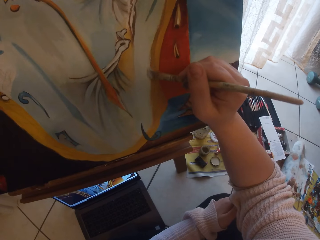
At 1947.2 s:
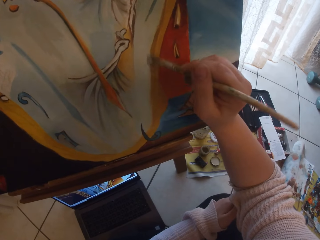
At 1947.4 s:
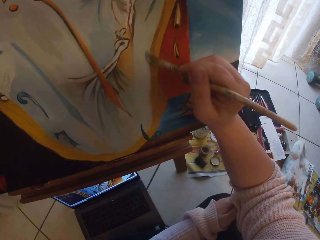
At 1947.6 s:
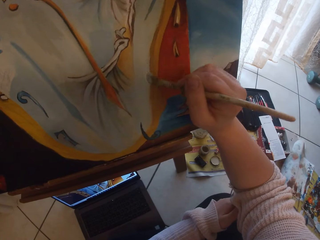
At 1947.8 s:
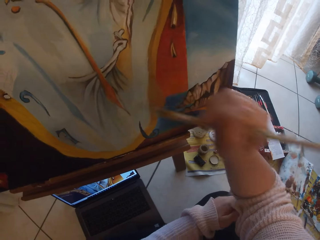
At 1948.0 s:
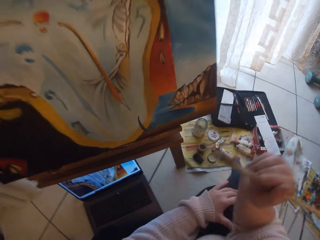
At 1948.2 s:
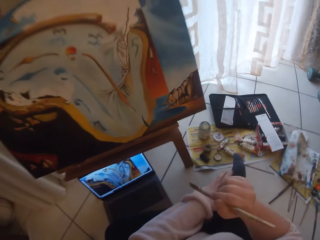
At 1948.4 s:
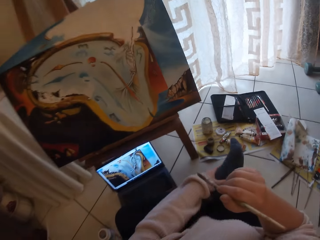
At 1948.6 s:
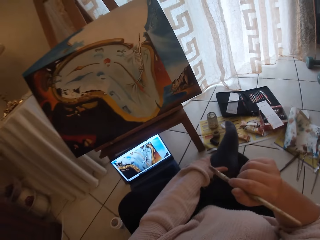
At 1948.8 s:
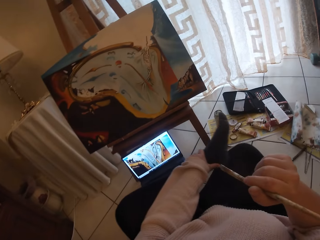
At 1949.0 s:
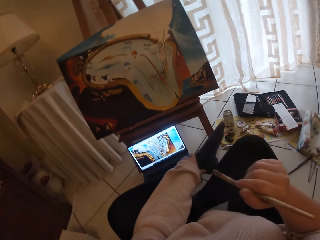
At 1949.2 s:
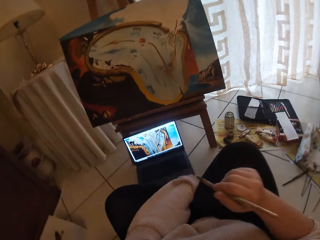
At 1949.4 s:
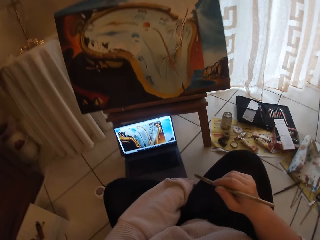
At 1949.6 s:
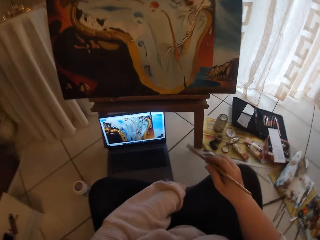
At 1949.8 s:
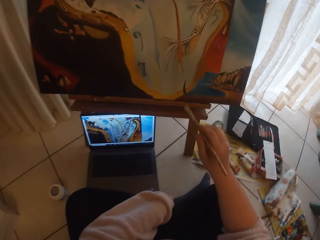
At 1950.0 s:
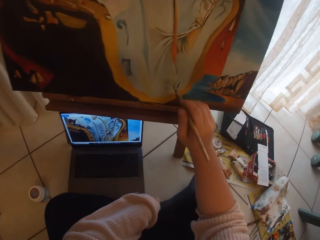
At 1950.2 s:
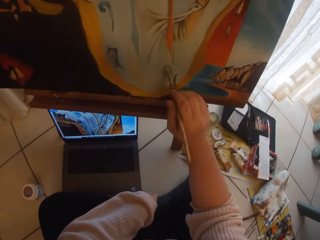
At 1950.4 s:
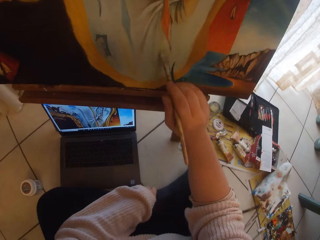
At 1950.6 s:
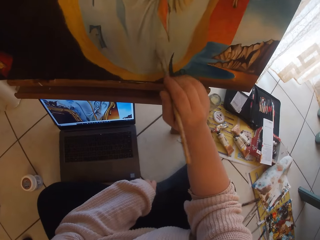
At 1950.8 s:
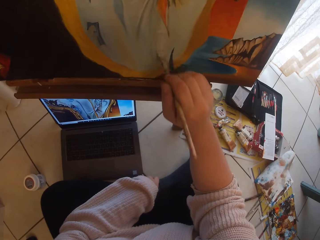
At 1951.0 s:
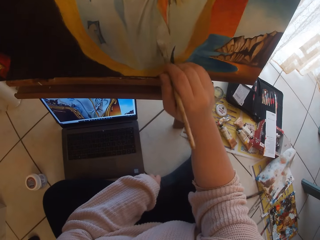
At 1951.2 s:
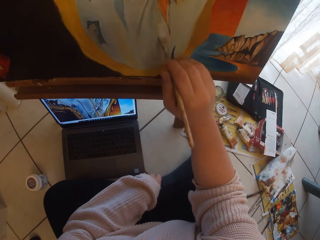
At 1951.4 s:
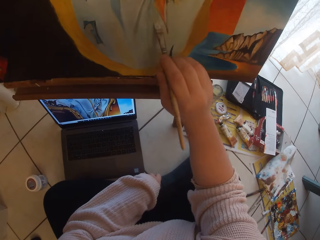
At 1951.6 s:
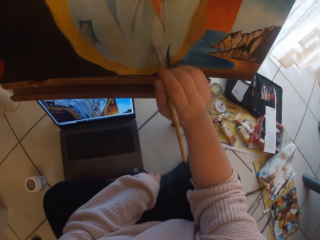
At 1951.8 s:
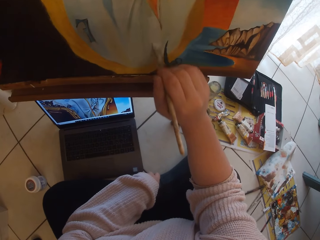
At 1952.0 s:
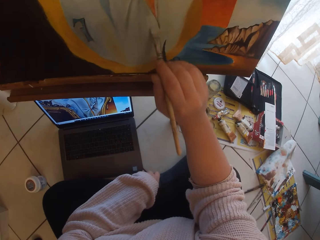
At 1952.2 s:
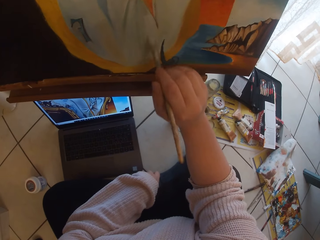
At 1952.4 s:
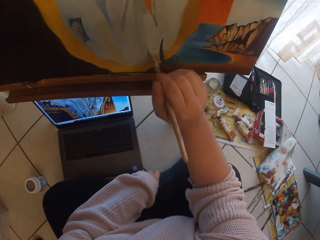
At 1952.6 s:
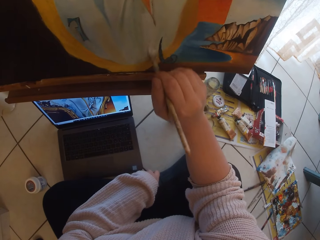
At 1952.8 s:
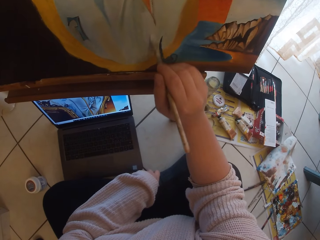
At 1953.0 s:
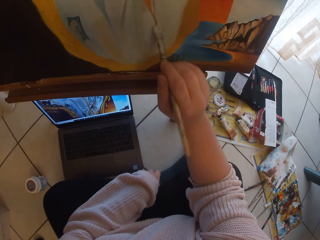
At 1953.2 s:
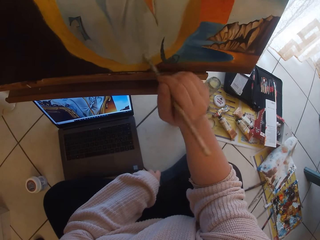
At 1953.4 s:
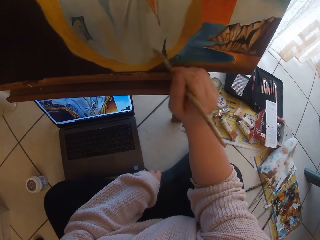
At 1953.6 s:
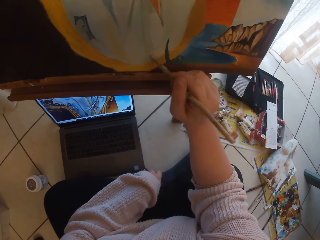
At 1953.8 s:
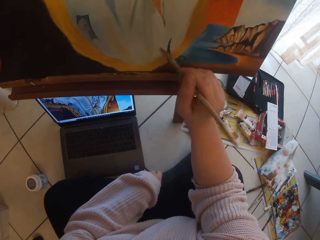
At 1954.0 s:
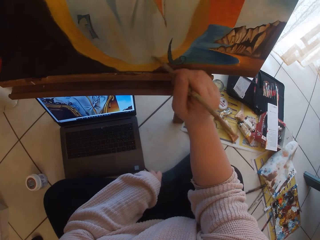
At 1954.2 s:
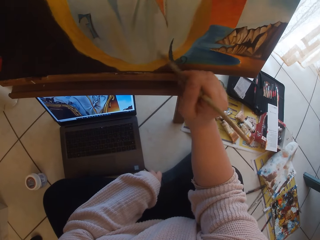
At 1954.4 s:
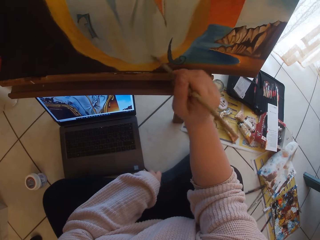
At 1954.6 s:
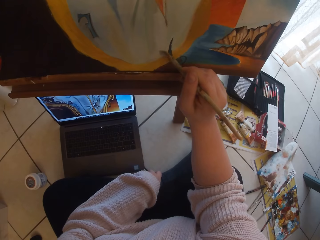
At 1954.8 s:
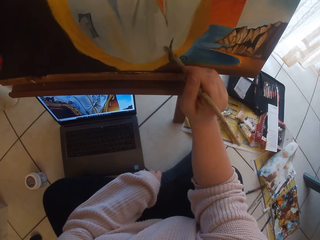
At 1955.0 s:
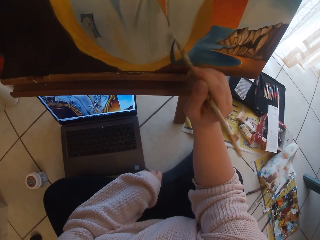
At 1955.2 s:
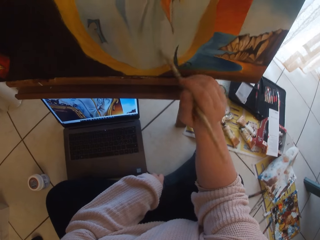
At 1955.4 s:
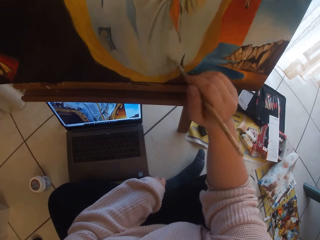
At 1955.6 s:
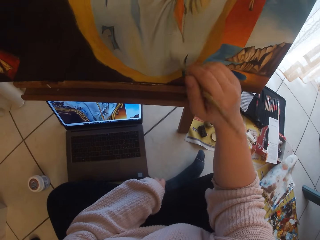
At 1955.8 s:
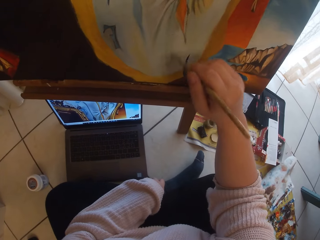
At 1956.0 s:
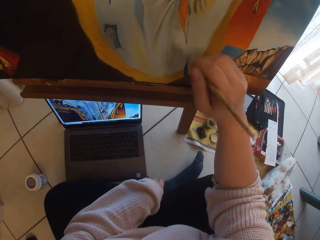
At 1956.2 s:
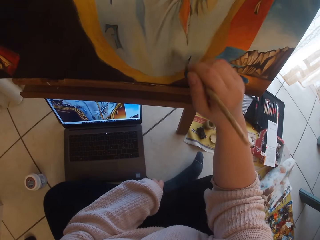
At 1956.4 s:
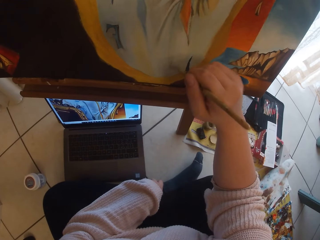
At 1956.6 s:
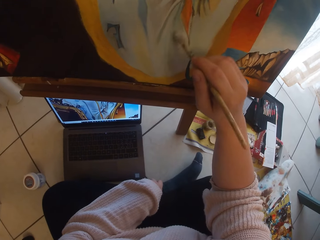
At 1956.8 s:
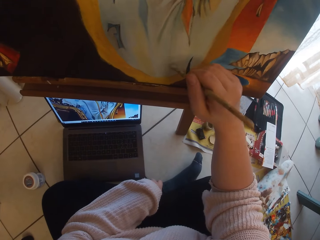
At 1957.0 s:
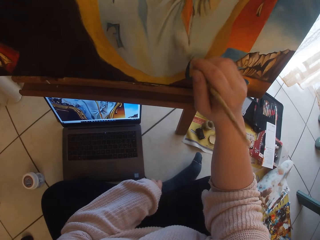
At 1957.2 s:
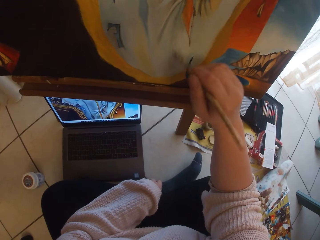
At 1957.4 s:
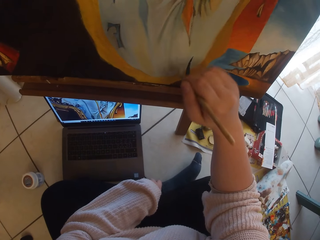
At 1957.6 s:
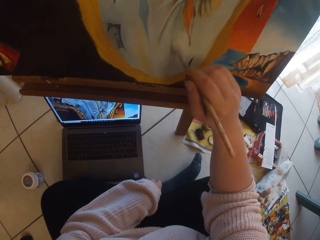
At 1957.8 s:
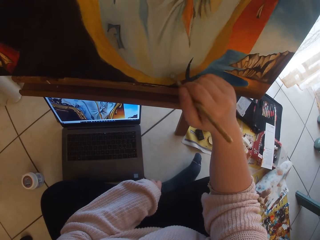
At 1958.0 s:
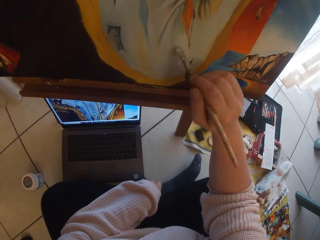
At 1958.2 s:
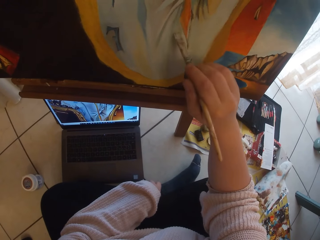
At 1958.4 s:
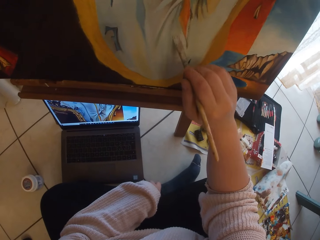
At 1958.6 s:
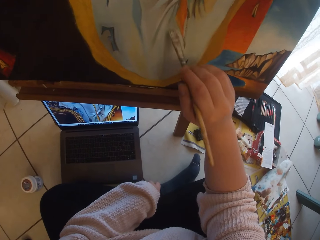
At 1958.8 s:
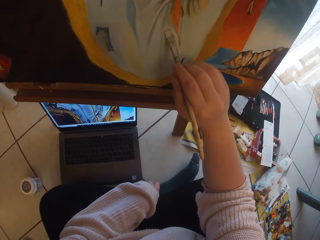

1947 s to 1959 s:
The camera wearer removes the brush from the painting. They paint the painting.

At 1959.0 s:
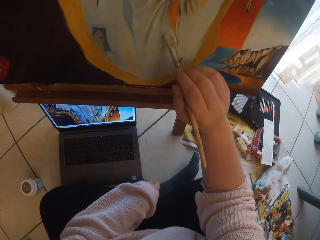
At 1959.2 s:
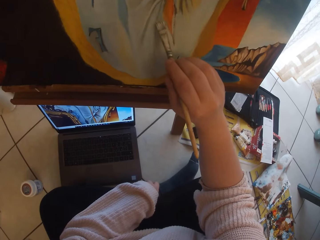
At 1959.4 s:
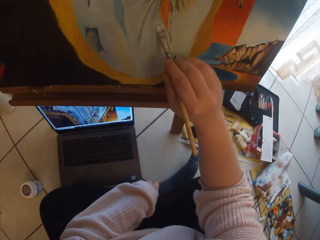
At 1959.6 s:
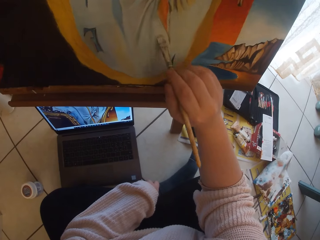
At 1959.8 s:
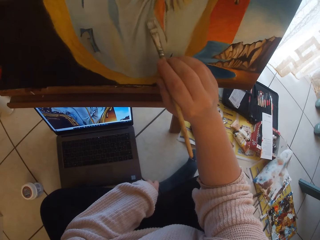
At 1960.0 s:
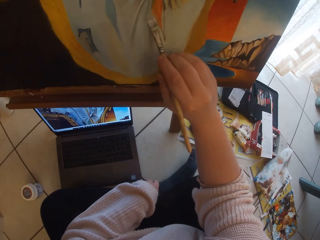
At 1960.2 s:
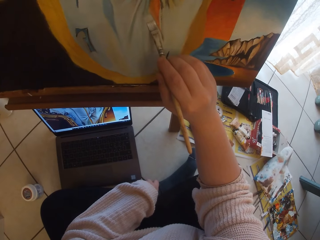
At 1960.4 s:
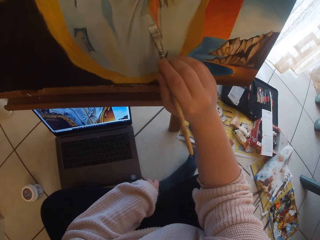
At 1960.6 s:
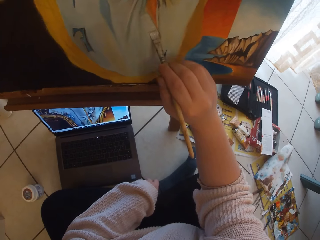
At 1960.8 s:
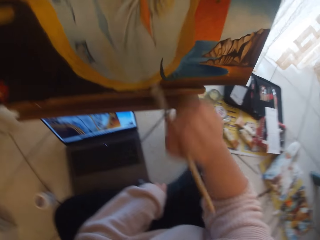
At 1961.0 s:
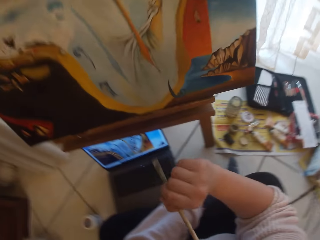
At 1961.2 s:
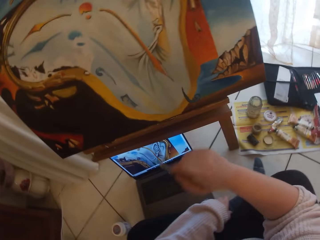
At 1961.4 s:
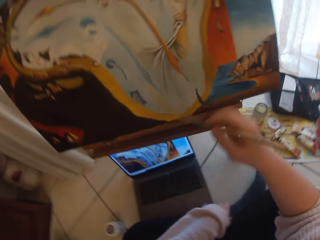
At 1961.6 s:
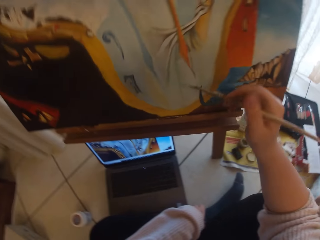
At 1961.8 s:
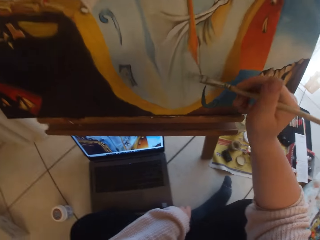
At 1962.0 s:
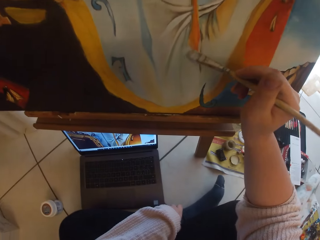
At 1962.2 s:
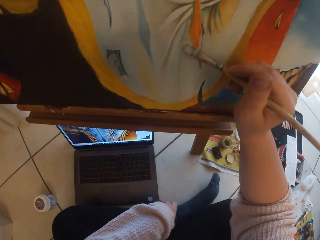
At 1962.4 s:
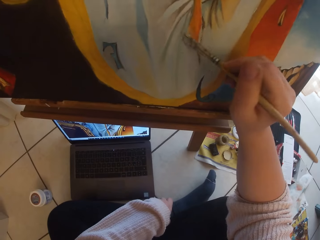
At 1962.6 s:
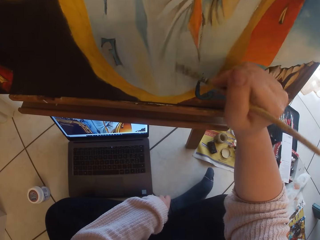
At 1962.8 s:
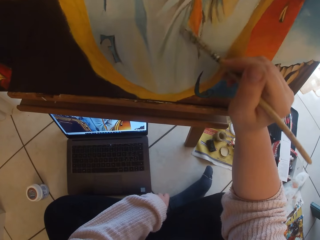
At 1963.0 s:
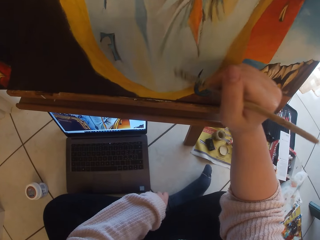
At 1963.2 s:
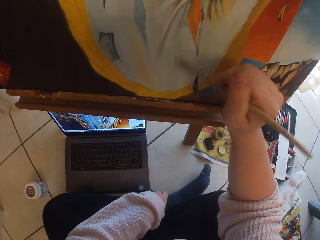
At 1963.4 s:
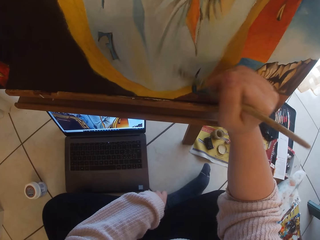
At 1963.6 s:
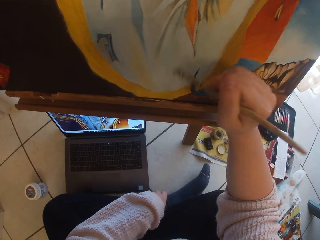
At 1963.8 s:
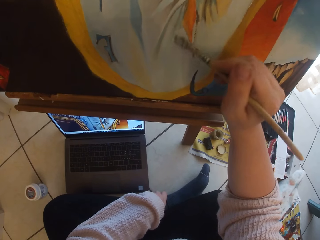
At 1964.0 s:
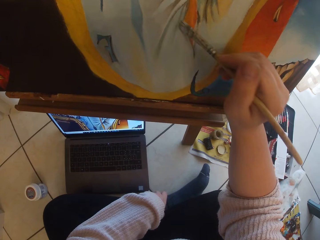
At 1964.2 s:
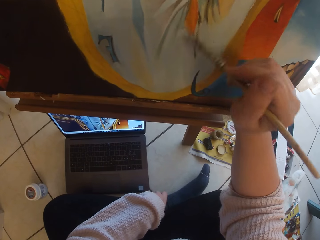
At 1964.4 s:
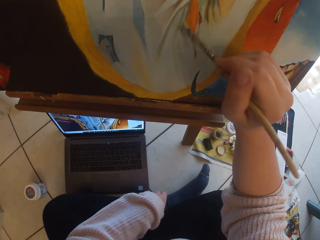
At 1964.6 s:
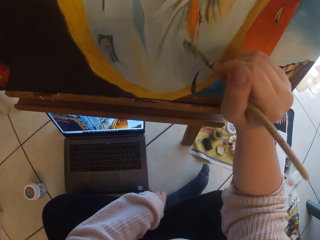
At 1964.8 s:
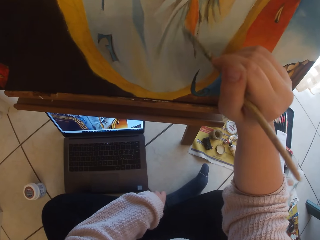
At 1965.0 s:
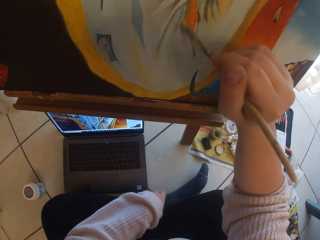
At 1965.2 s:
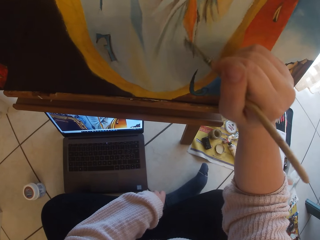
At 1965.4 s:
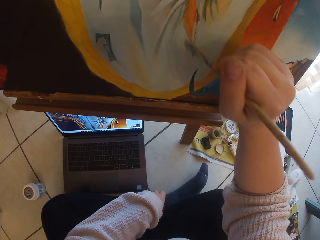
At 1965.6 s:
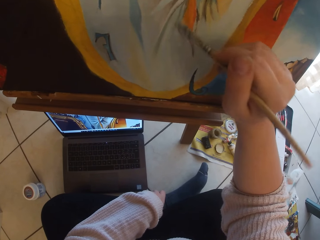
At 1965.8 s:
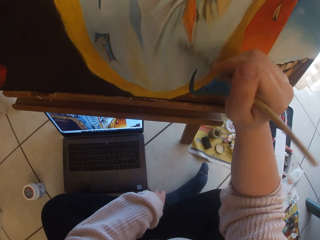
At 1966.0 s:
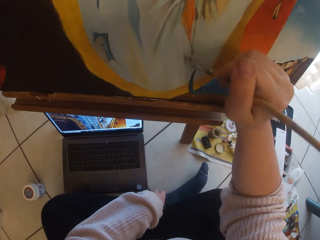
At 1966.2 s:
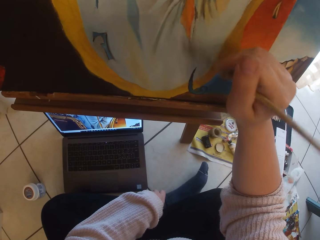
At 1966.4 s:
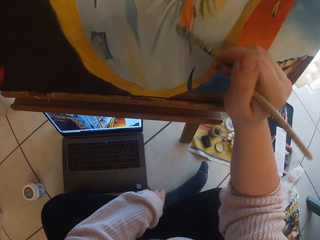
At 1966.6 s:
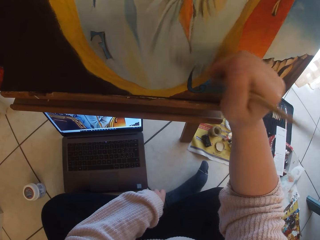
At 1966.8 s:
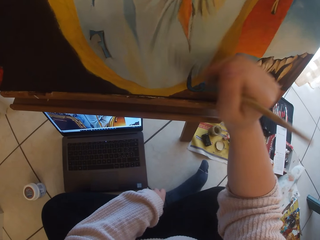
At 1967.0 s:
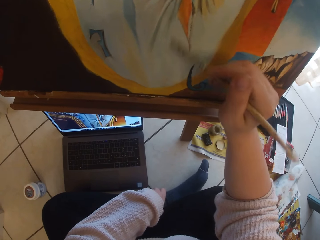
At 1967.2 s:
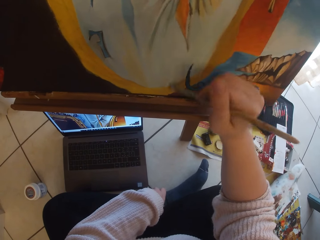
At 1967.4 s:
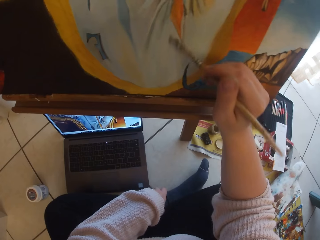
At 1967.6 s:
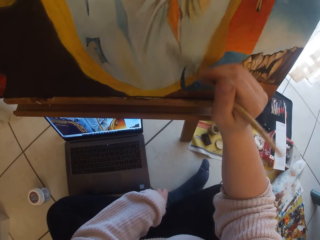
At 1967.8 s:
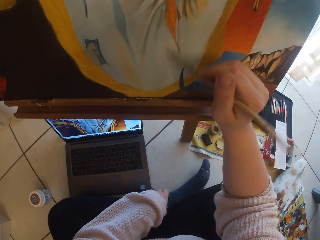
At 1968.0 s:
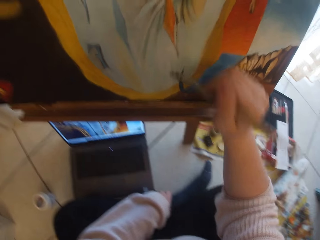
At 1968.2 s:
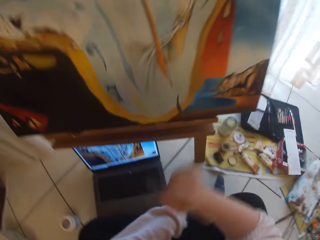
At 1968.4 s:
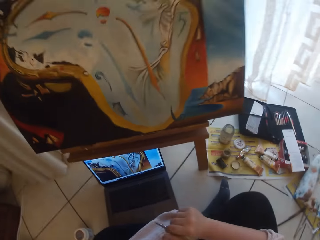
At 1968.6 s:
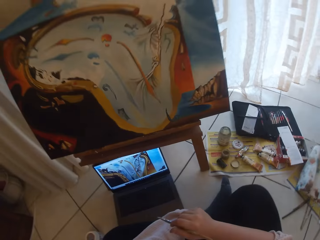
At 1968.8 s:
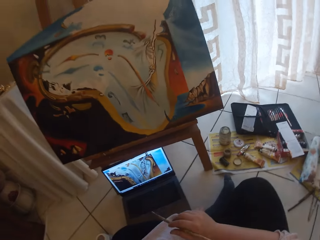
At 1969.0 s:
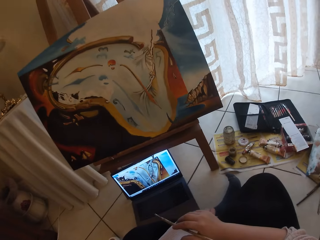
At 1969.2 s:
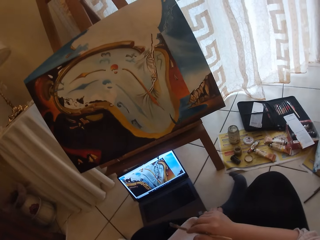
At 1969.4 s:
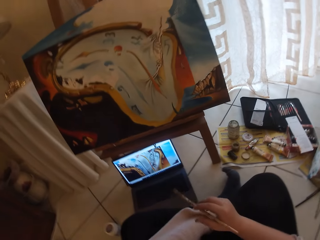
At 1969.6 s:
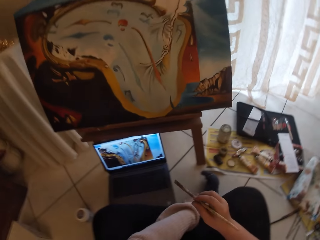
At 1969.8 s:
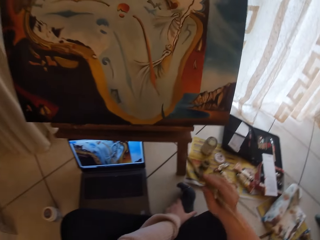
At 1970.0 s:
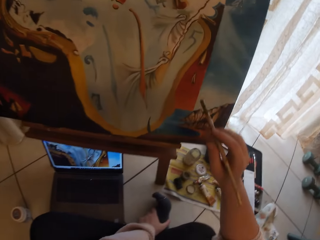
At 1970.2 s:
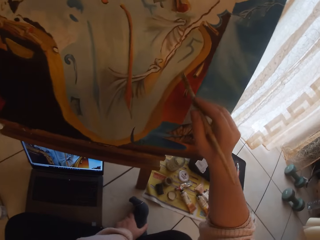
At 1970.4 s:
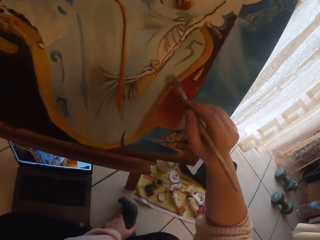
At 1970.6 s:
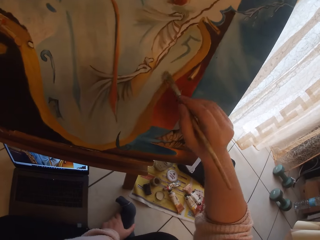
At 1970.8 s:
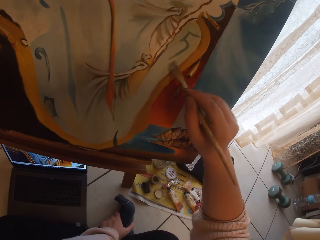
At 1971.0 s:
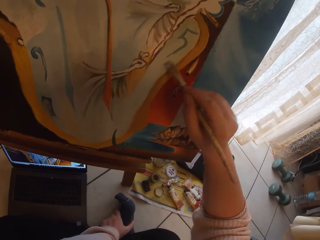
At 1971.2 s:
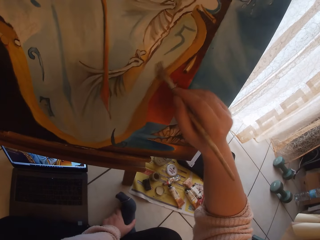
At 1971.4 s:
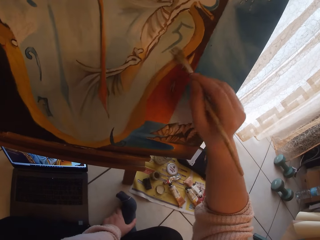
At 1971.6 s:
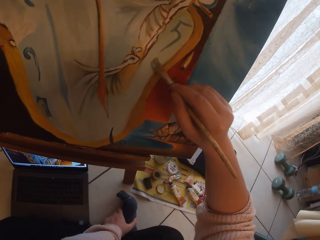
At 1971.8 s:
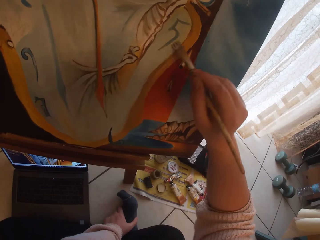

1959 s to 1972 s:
The camera wearer removes the brush from the painting. They paint the painting.
